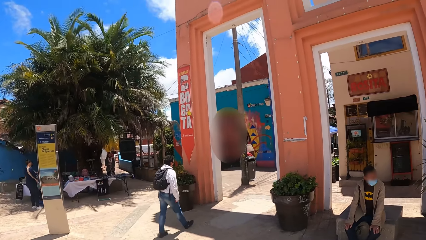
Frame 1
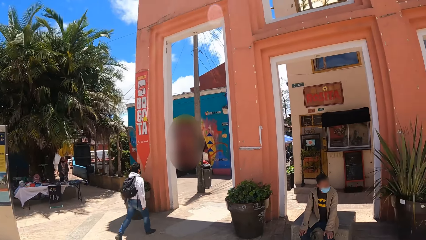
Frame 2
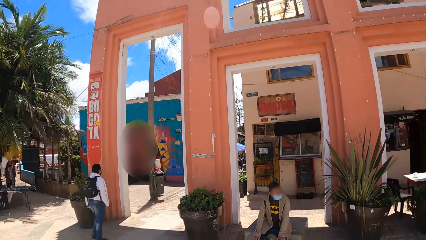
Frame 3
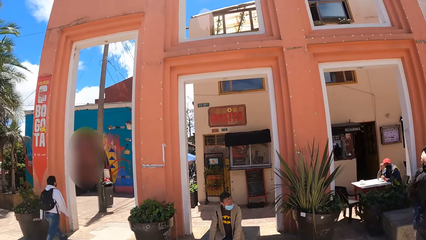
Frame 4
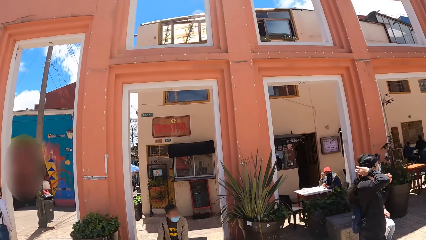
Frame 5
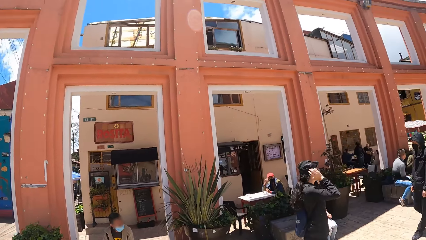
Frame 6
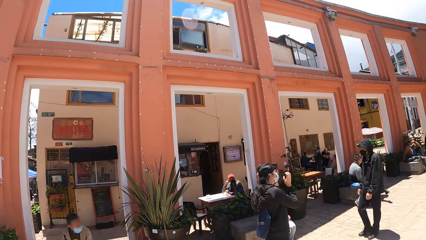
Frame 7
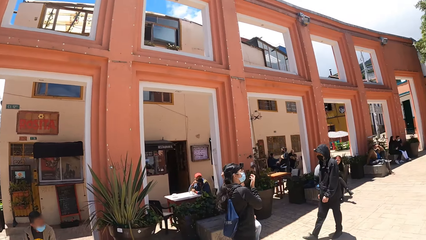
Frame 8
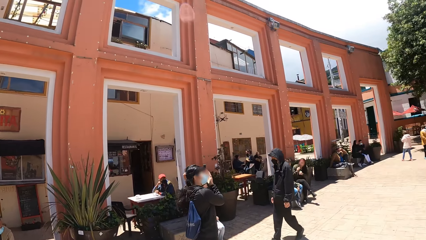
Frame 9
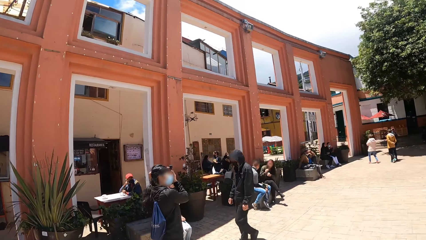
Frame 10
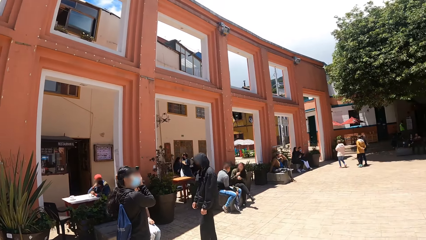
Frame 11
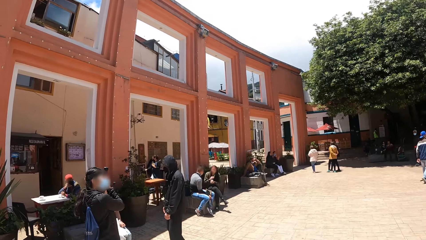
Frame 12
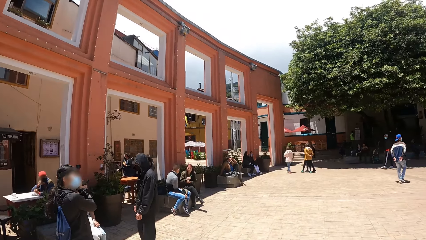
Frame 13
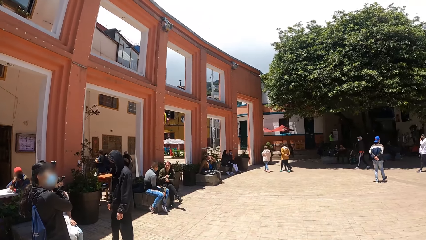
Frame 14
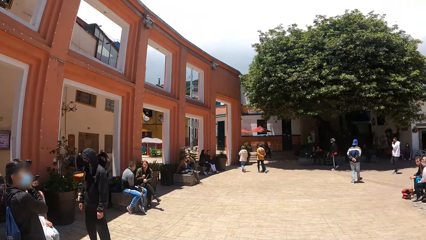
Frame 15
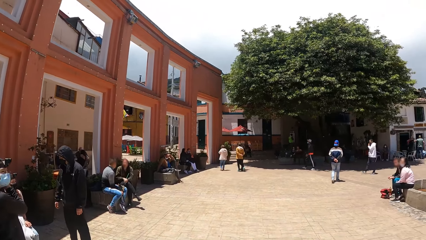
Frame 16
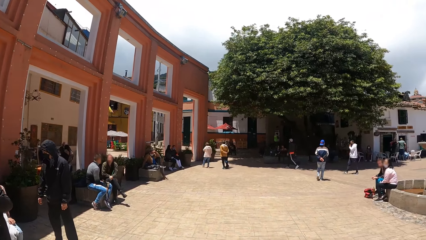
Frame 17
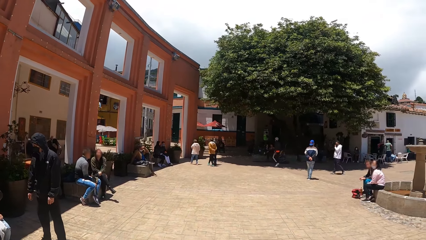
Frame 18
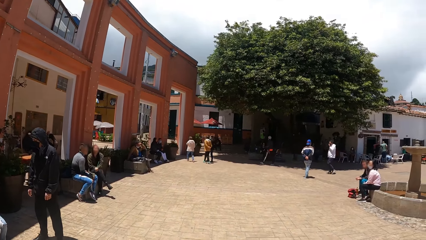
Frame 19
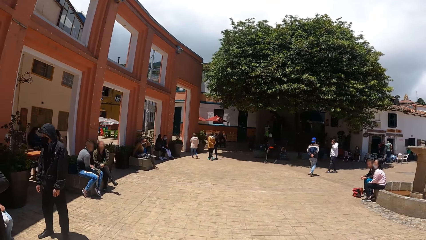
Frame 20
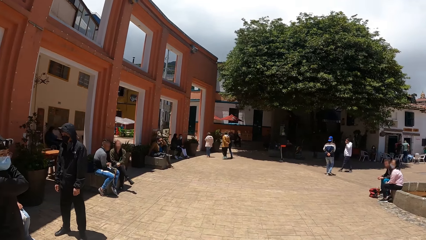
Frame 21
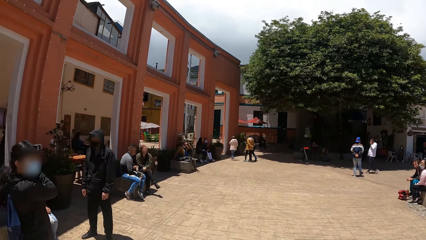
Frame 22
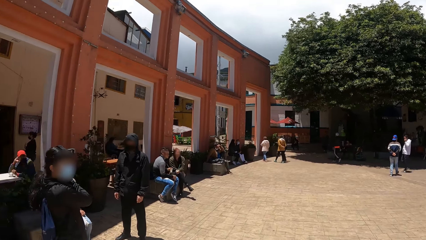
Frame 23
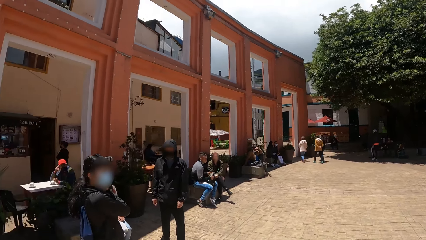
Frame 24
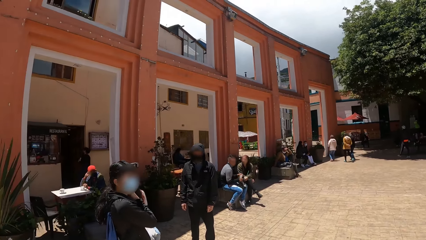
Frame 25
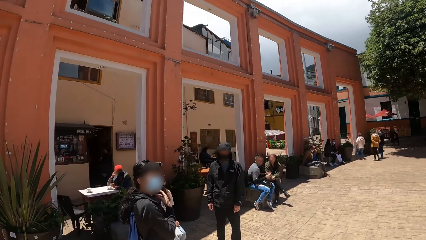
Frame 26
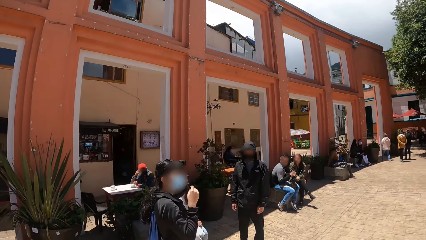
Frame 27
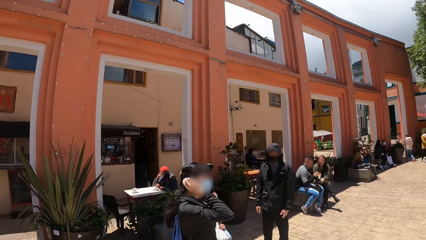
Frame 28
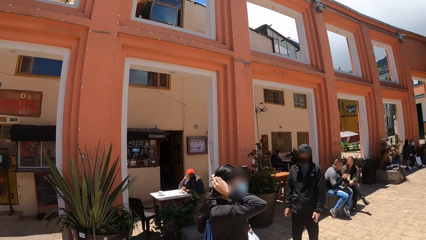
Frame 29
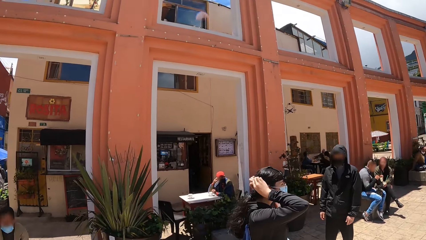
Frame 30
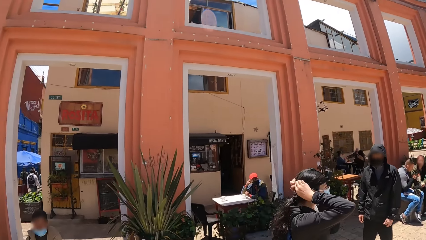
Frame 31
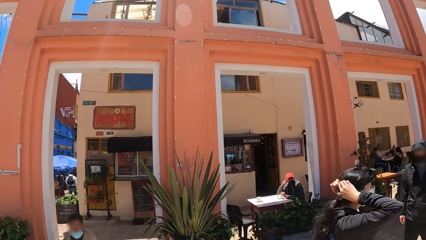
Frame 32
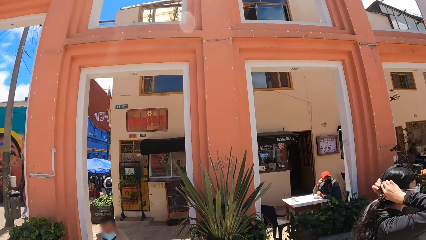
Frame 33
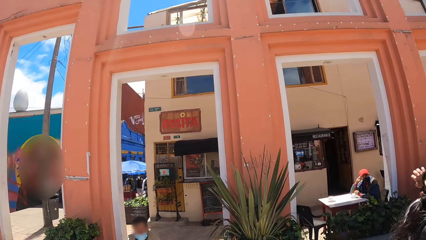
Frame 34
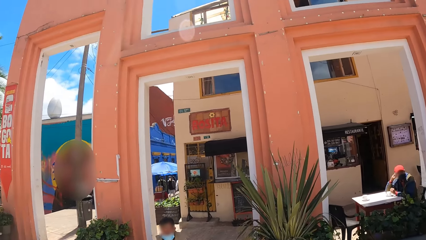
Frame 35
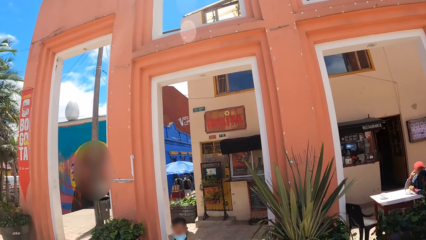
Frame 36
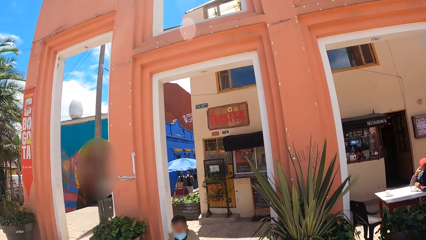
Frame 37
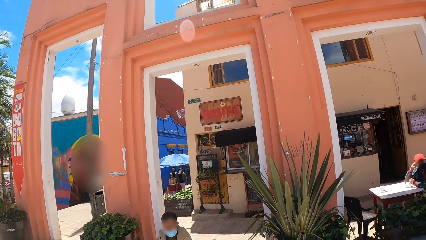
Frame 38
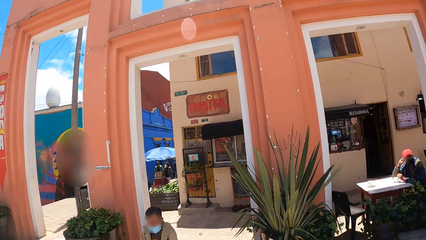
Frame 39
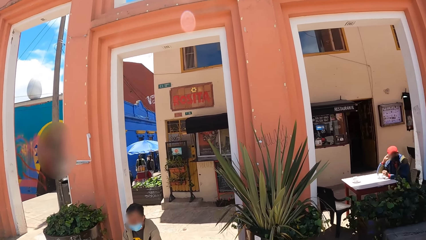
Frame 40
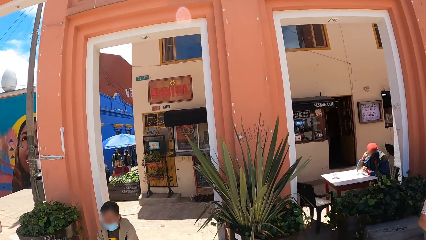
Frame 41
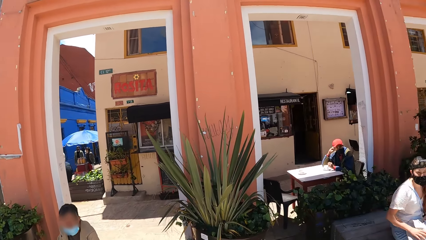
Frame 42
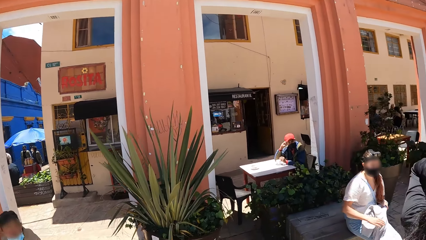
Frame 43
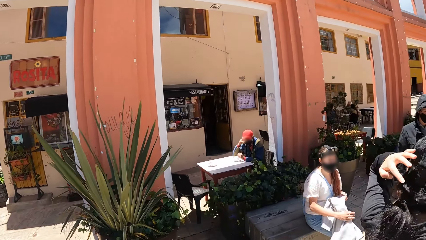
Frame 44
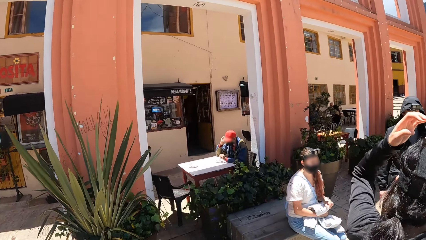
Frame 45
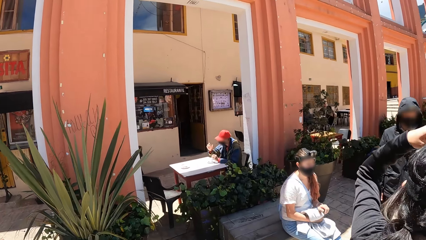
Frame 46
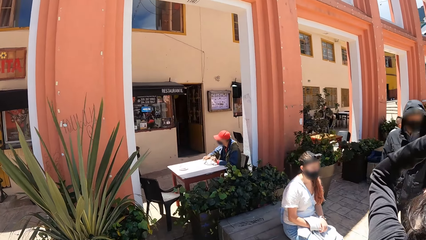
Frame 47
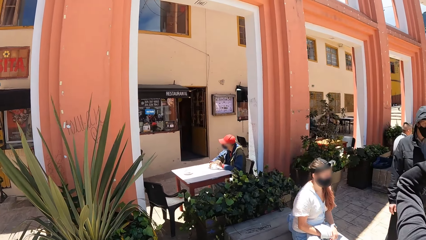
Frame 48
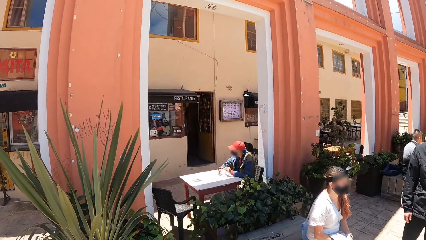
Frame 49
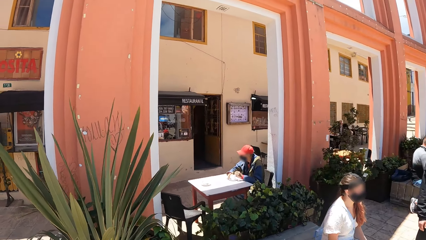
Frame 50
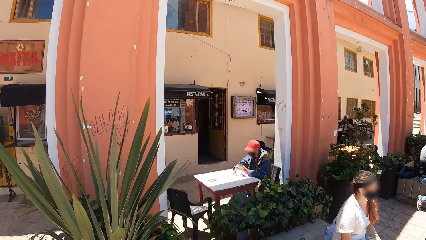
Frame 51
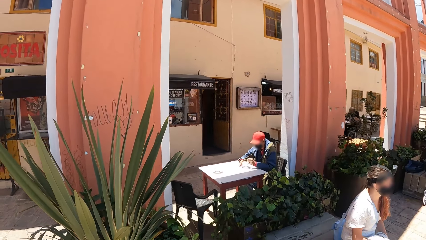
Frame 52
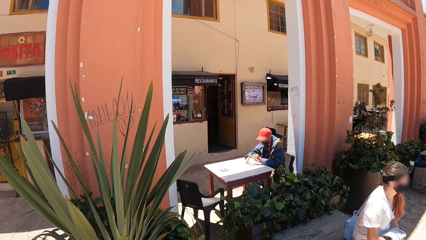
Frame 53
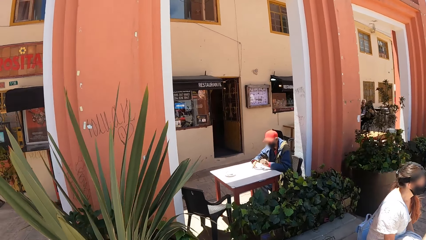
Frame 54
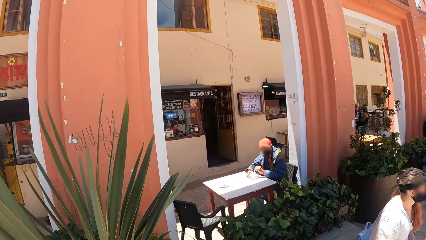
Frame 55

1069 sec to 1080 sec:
A lady interacts with a man. The camera wearer looks around.

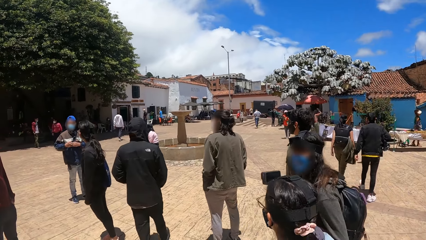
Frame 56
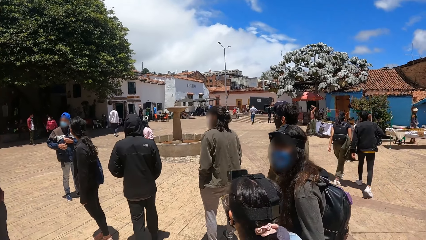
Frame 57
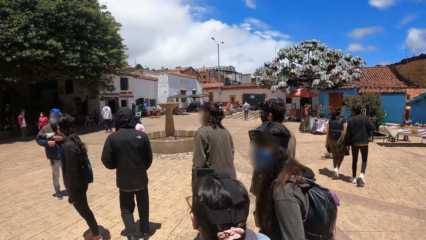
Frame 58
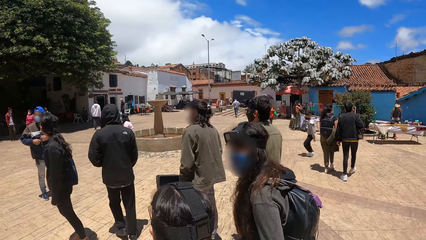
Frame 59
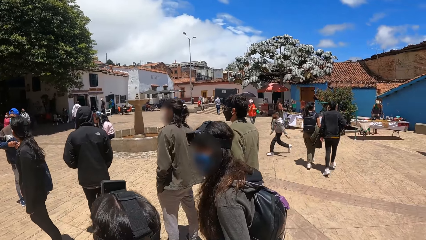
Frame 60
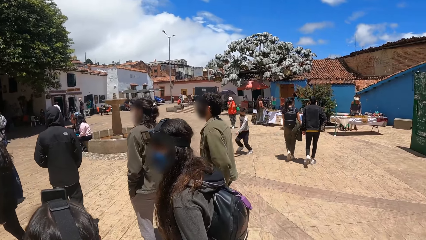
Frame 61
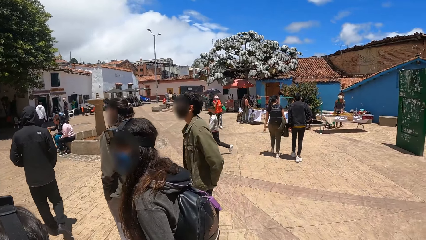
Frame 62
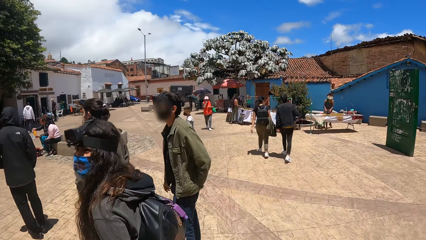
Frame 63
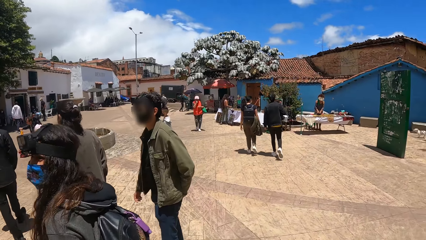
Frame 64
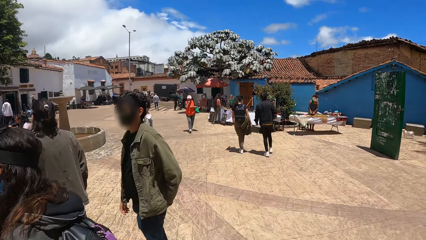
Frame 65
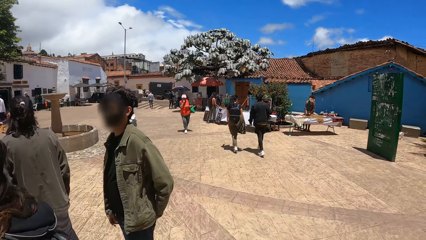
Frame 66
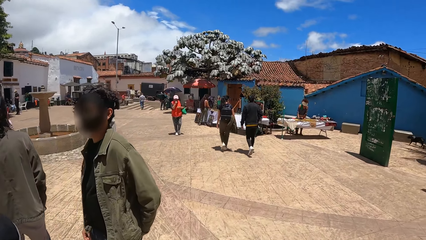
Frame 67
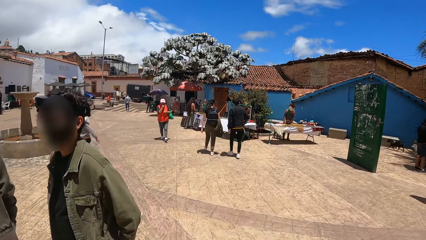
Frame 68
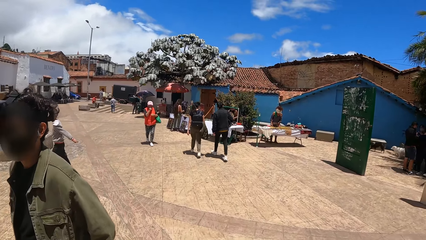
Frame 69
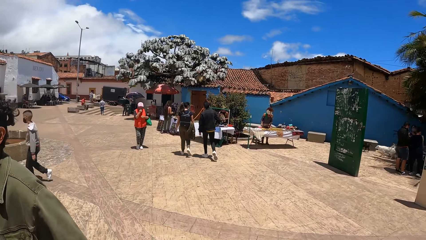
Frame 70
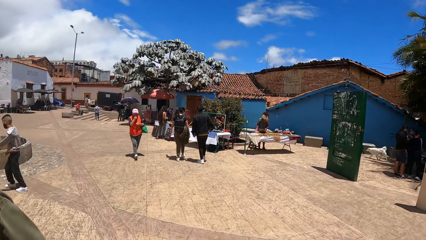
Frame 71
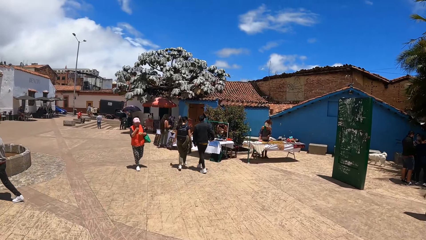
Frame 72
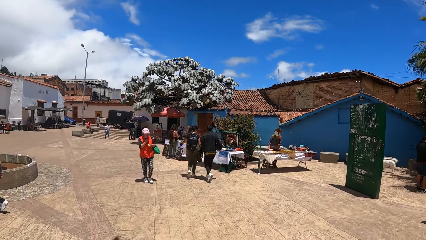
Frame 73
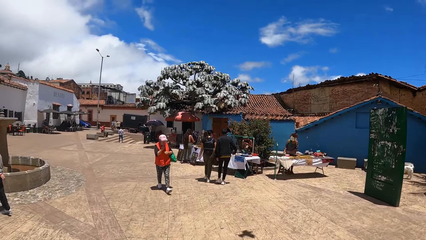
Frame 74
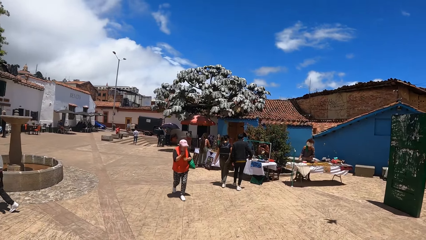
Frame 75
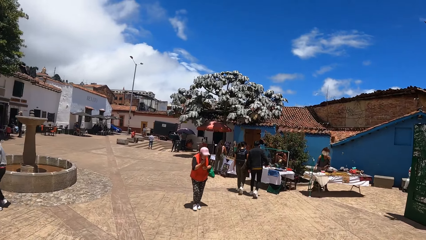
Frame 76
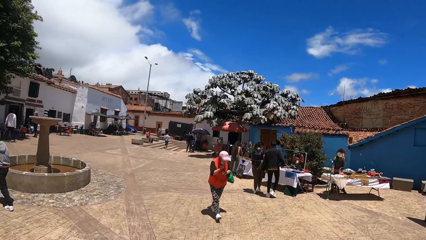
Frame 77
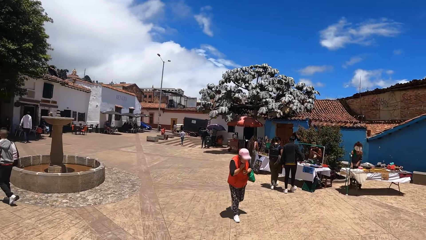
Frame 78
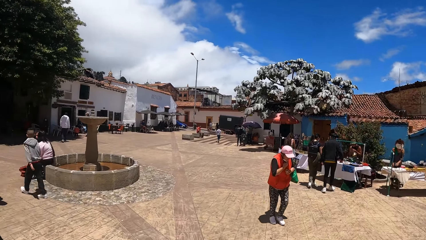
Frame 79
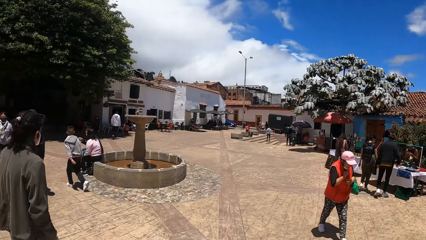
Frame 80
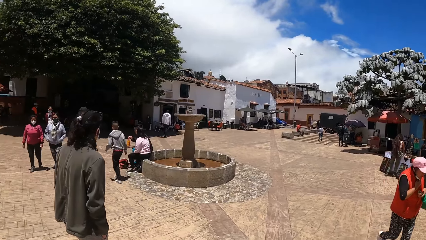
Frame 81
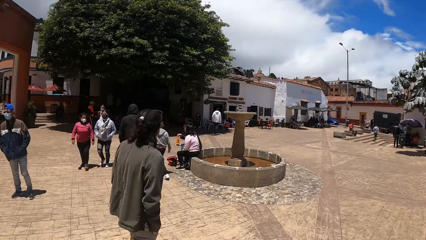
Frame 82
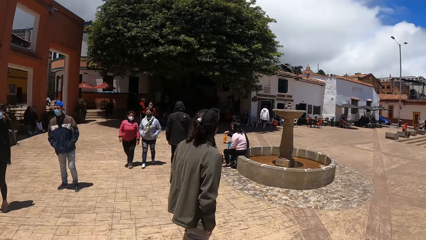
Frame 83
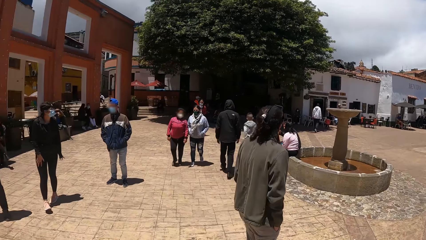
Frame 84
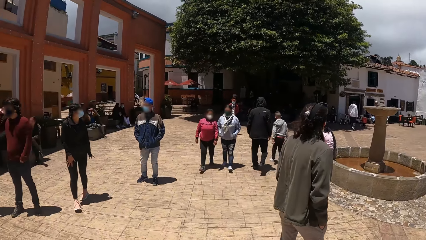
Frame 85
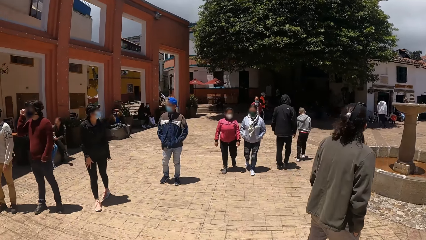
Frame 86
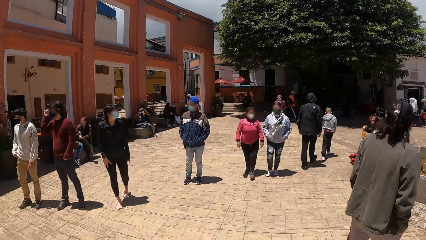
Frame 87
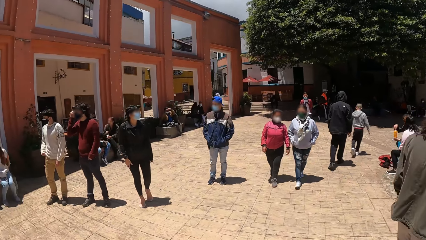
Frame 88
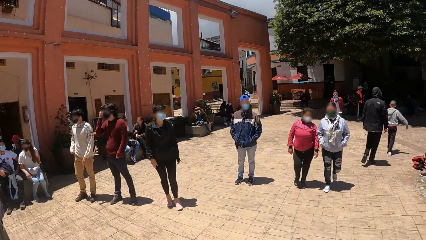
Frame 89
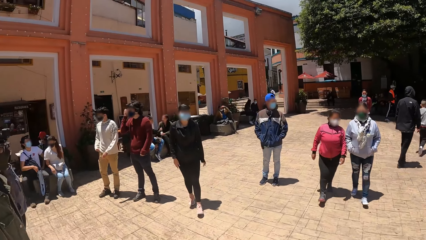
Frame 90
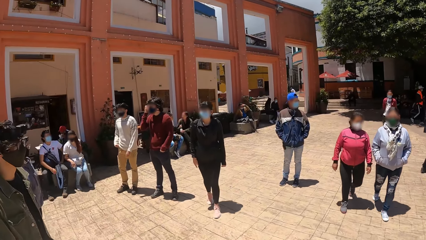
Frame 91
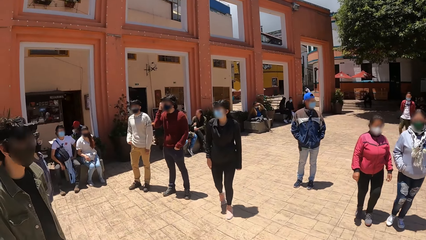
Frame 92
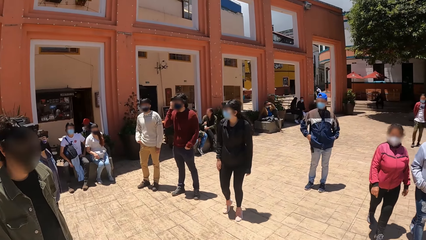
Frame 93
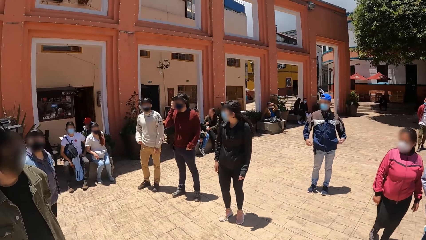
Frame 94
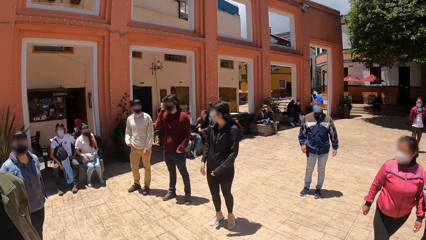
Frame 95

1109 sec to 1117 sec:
The camera wearer walks forward. He looks on his left side.
